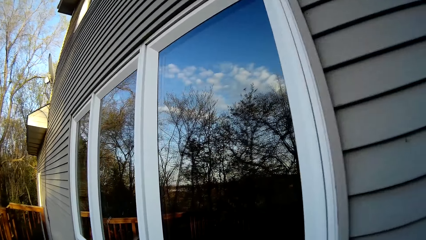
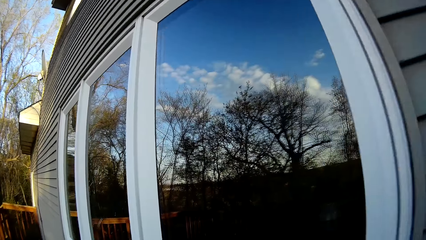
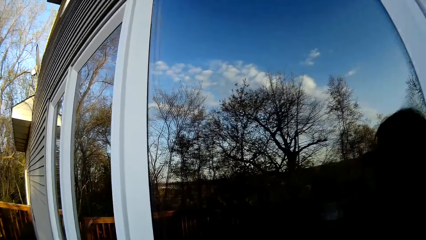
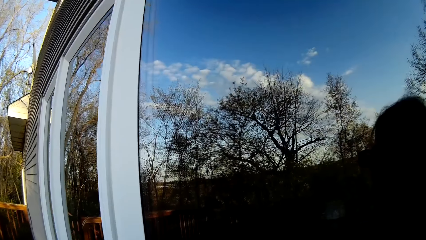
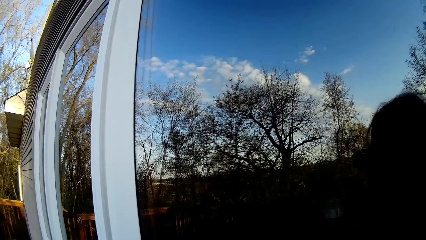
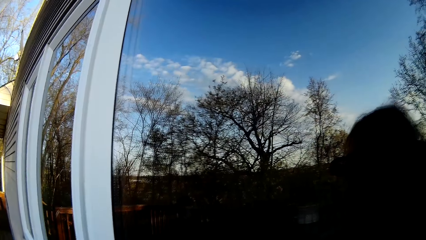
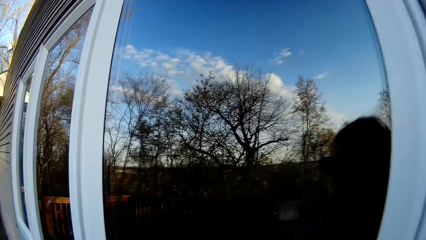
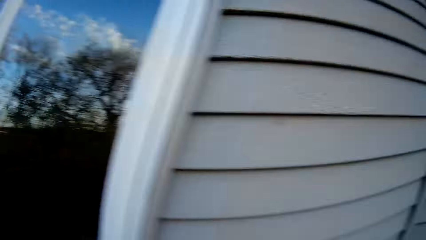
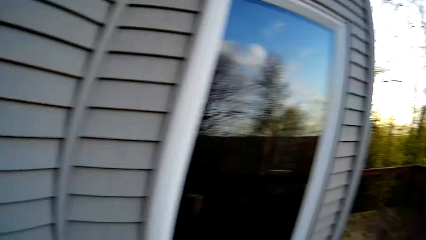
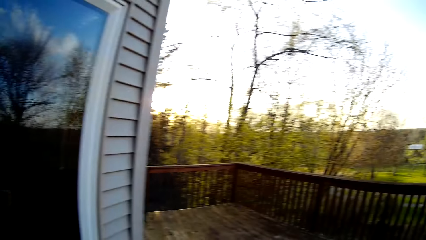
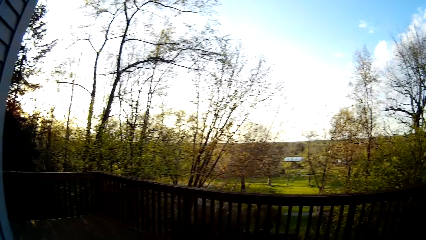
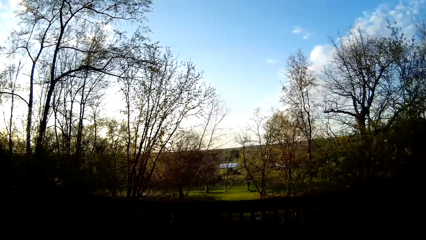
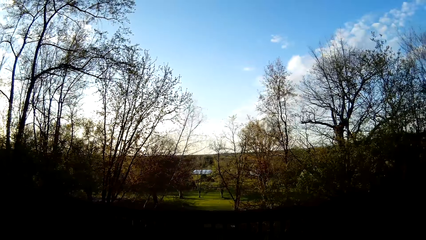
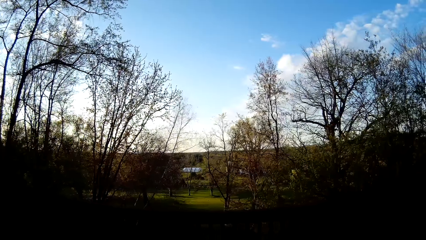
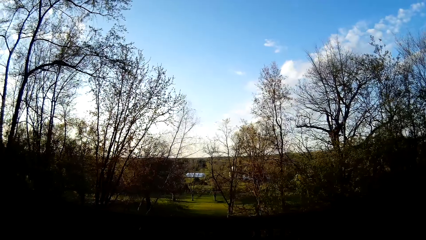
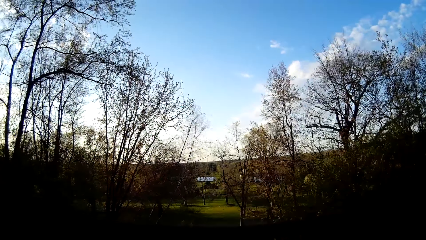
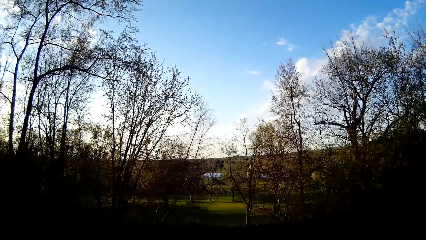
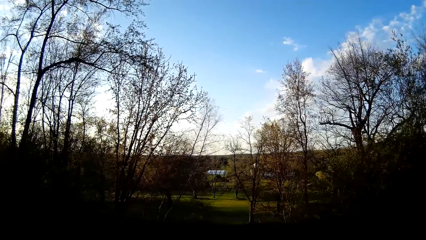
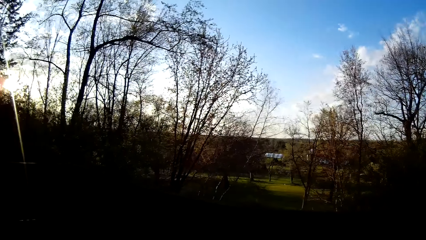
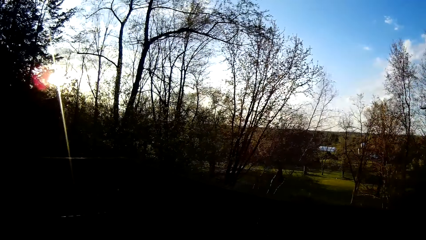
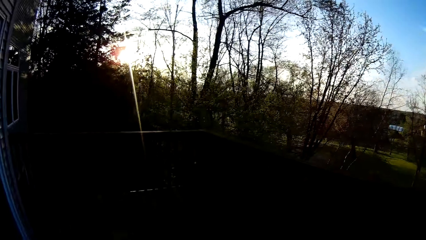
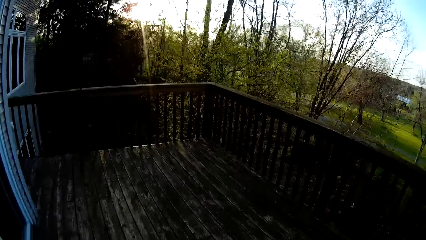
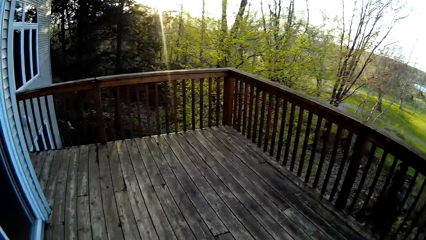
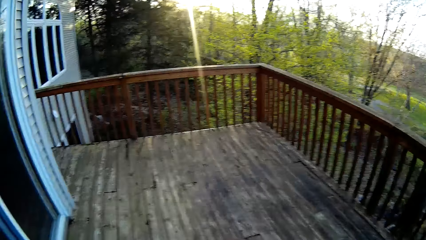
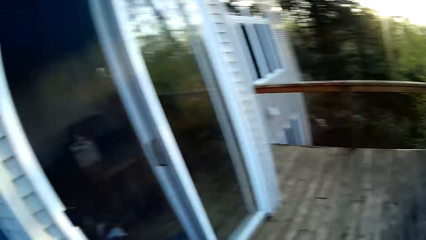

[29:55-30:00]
The camera wearer walks towards a verandah.
